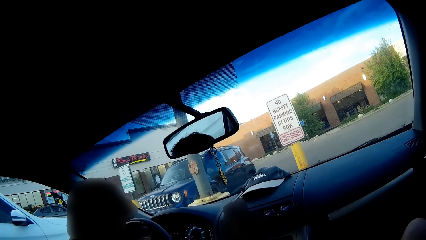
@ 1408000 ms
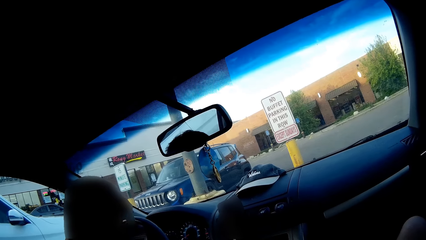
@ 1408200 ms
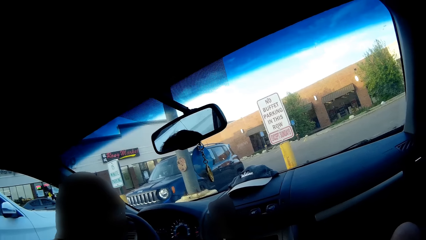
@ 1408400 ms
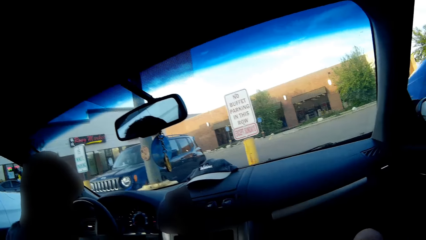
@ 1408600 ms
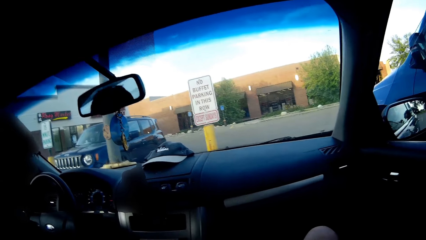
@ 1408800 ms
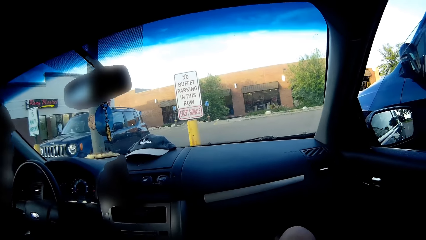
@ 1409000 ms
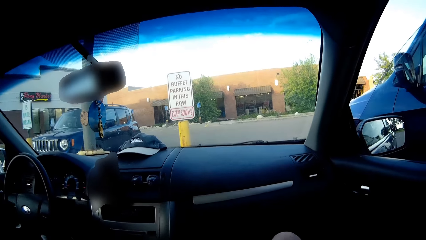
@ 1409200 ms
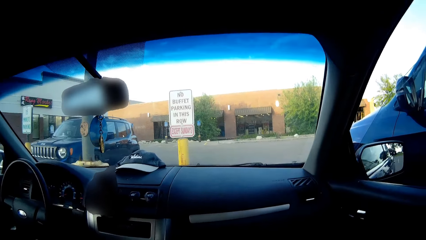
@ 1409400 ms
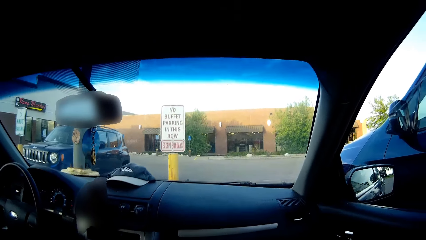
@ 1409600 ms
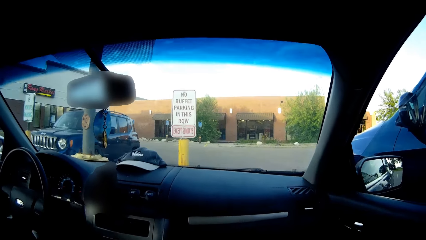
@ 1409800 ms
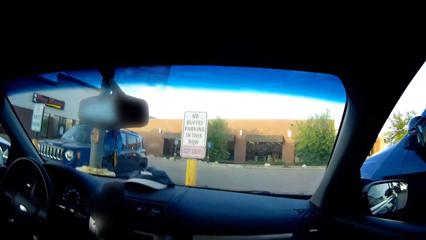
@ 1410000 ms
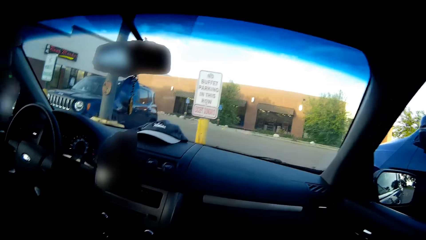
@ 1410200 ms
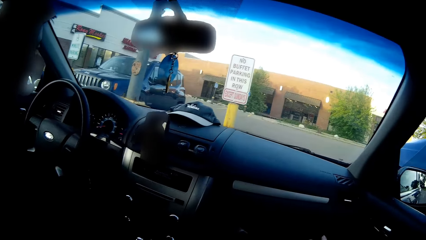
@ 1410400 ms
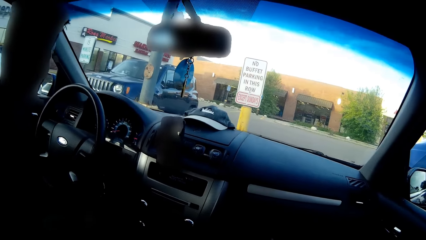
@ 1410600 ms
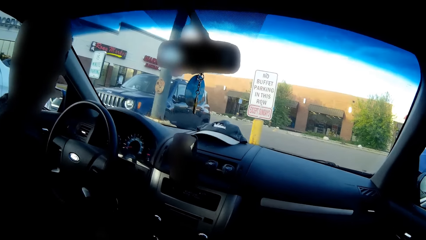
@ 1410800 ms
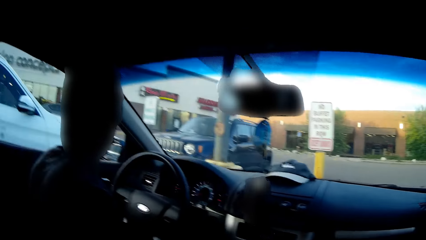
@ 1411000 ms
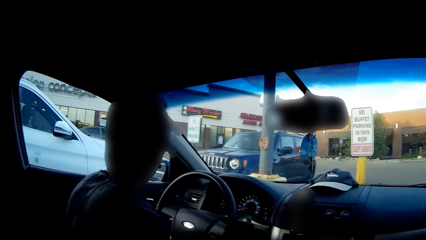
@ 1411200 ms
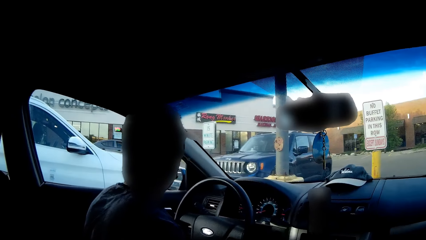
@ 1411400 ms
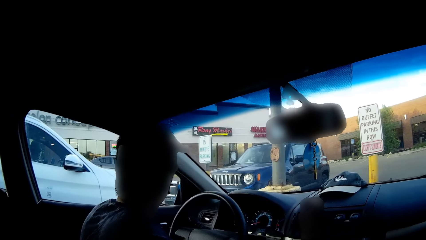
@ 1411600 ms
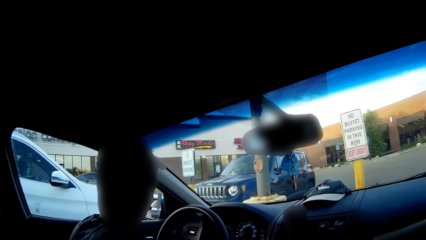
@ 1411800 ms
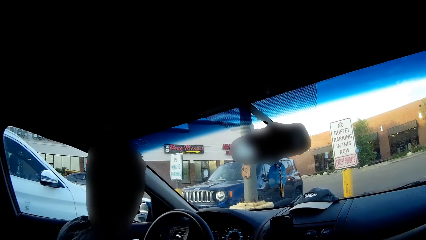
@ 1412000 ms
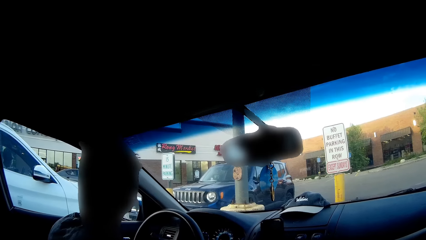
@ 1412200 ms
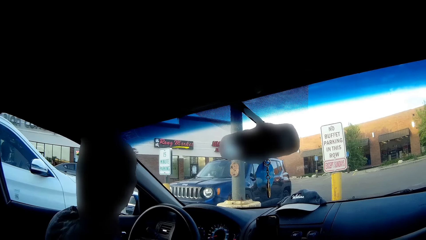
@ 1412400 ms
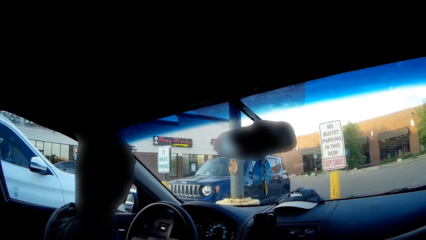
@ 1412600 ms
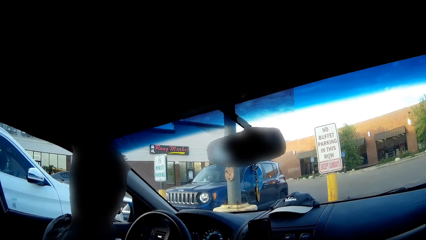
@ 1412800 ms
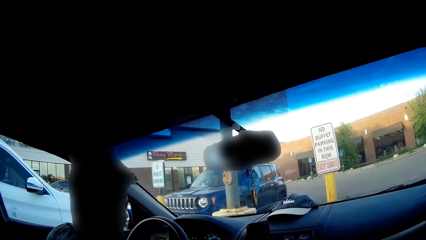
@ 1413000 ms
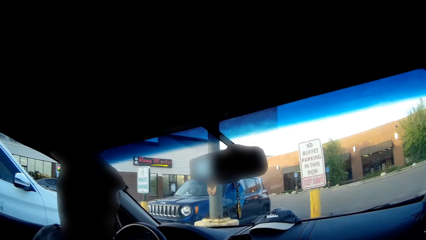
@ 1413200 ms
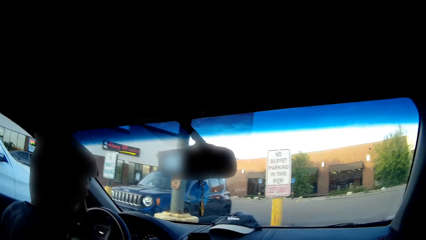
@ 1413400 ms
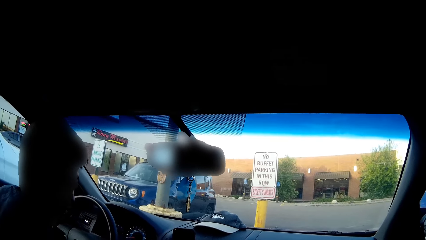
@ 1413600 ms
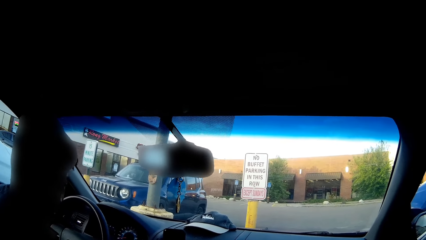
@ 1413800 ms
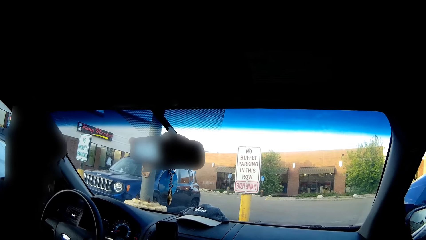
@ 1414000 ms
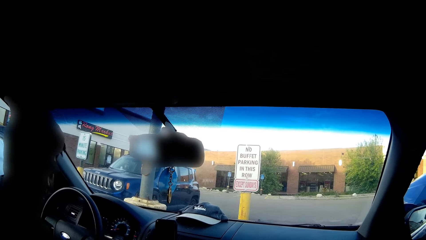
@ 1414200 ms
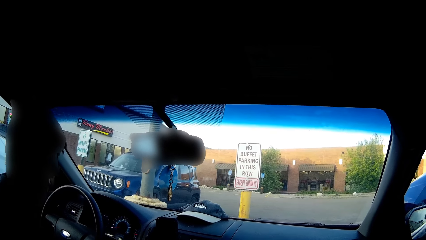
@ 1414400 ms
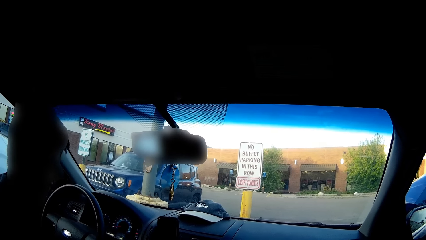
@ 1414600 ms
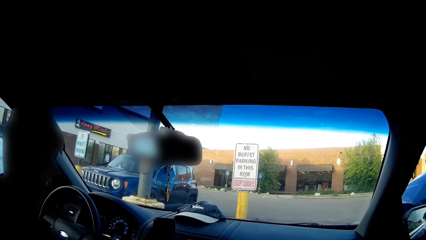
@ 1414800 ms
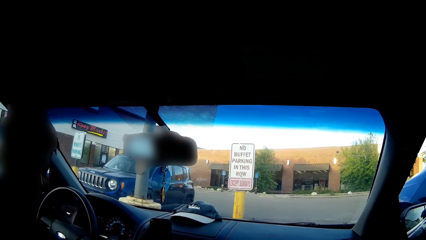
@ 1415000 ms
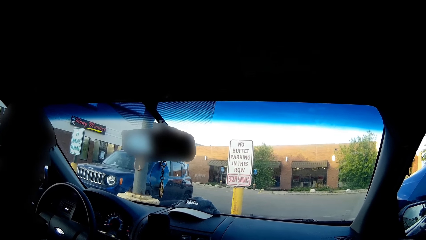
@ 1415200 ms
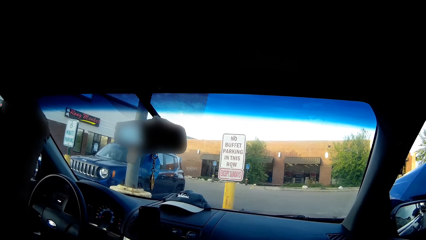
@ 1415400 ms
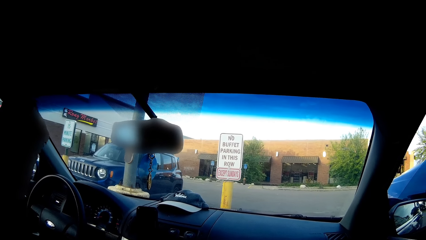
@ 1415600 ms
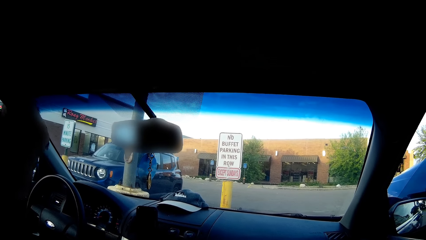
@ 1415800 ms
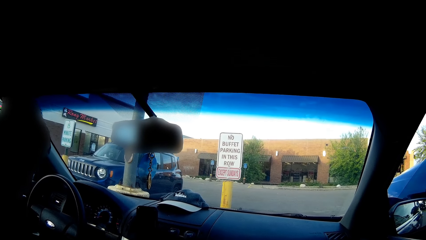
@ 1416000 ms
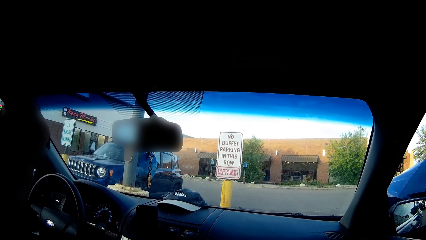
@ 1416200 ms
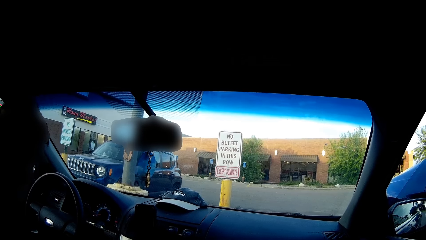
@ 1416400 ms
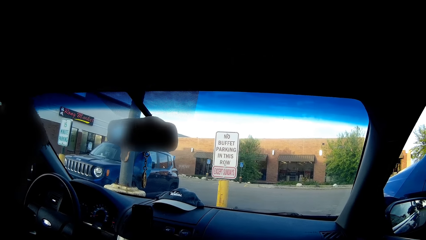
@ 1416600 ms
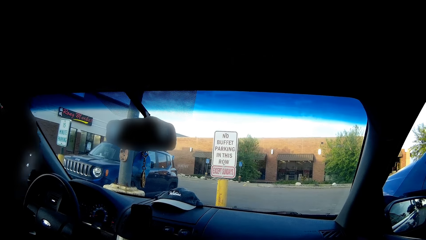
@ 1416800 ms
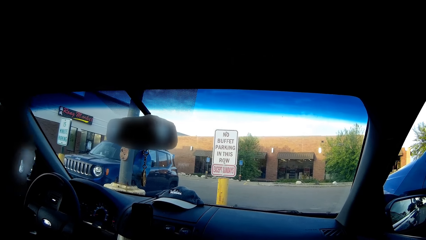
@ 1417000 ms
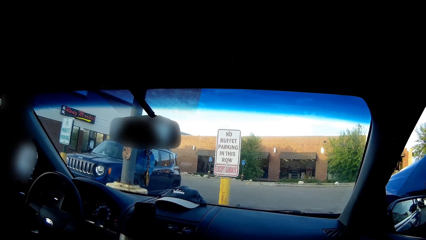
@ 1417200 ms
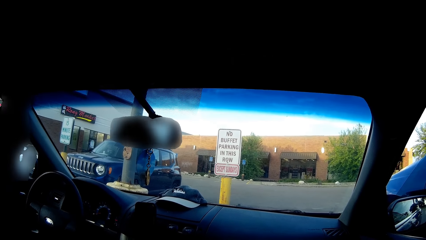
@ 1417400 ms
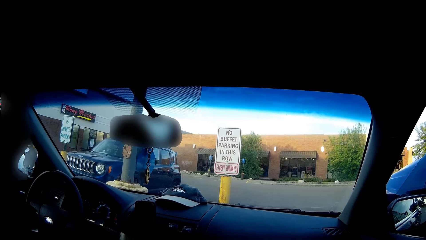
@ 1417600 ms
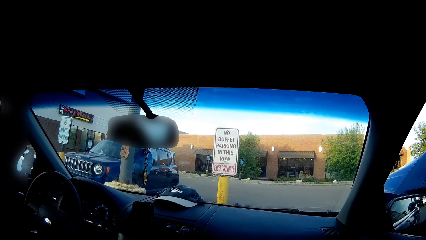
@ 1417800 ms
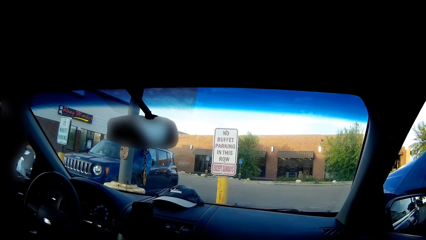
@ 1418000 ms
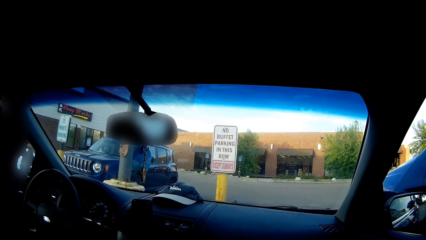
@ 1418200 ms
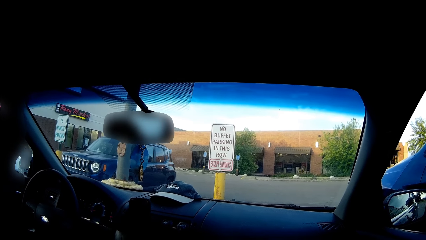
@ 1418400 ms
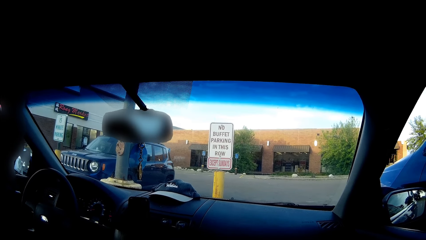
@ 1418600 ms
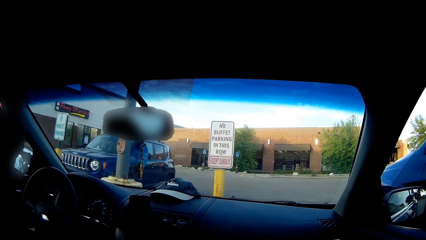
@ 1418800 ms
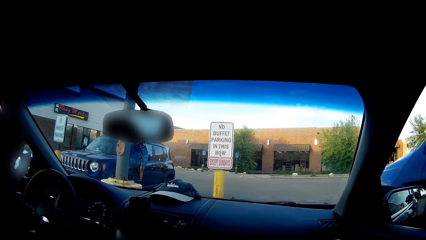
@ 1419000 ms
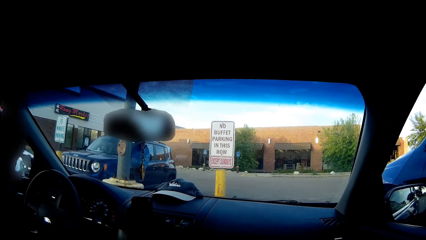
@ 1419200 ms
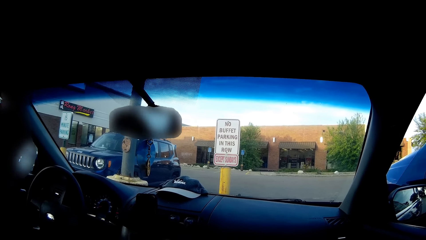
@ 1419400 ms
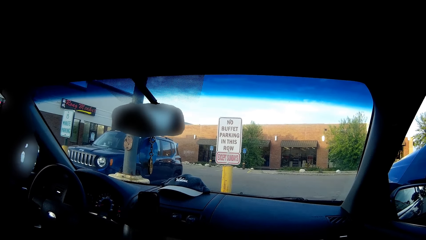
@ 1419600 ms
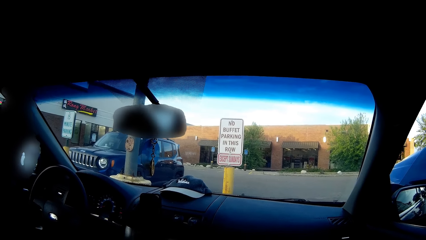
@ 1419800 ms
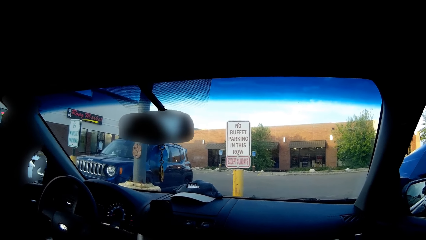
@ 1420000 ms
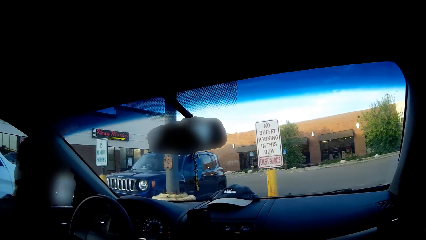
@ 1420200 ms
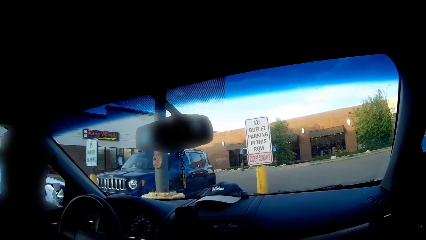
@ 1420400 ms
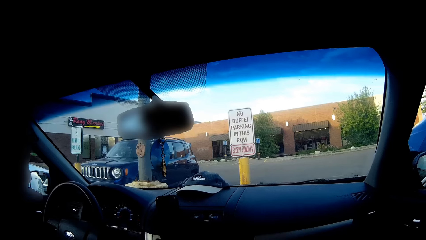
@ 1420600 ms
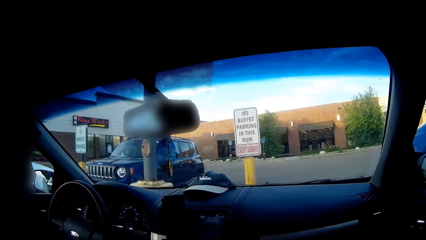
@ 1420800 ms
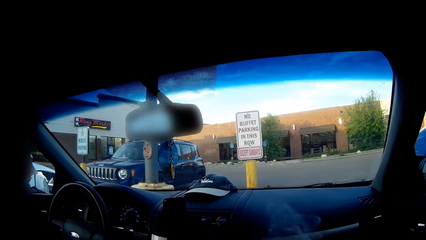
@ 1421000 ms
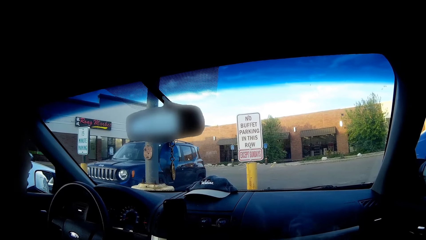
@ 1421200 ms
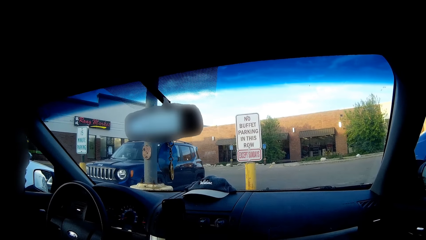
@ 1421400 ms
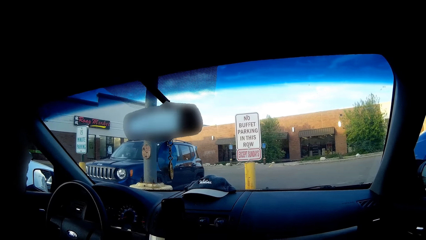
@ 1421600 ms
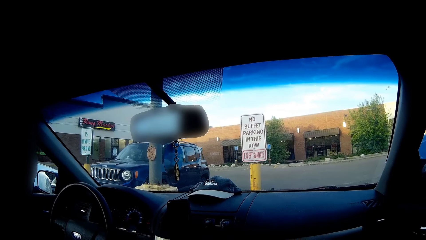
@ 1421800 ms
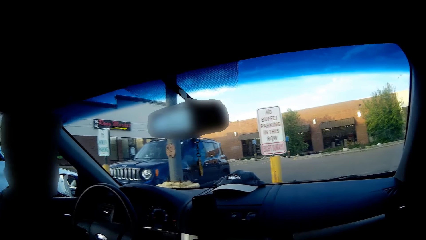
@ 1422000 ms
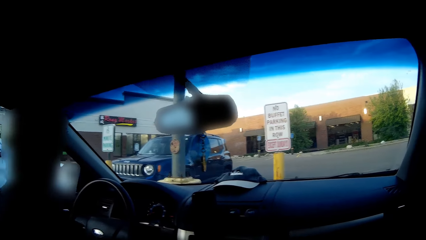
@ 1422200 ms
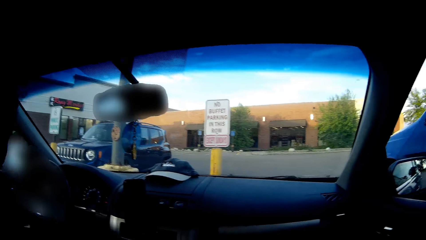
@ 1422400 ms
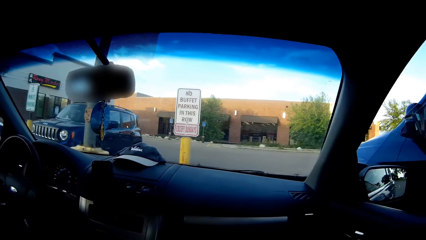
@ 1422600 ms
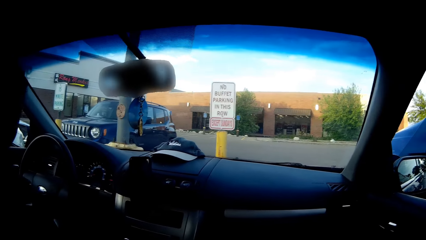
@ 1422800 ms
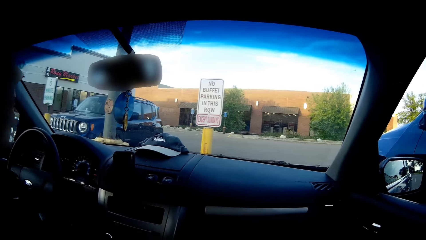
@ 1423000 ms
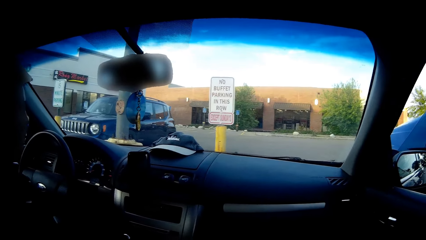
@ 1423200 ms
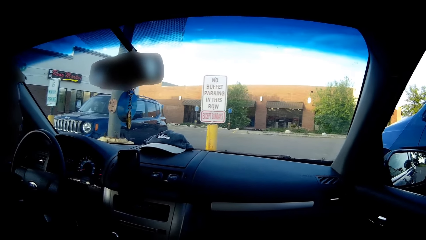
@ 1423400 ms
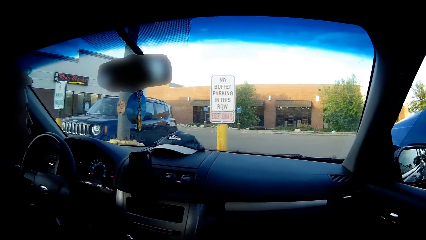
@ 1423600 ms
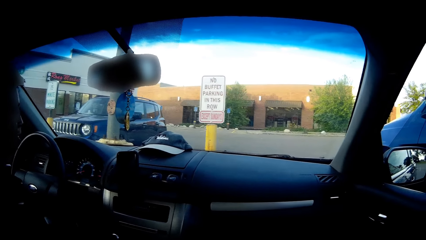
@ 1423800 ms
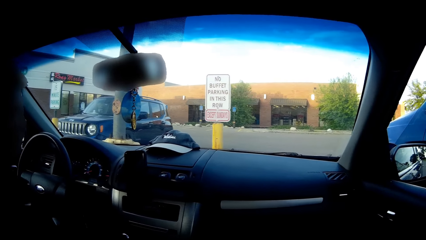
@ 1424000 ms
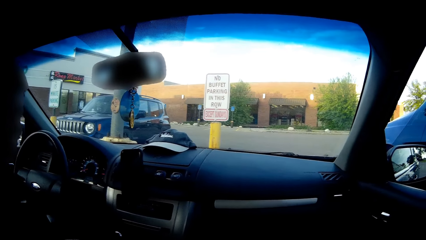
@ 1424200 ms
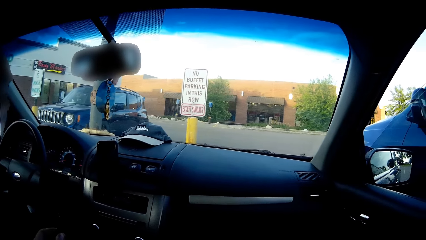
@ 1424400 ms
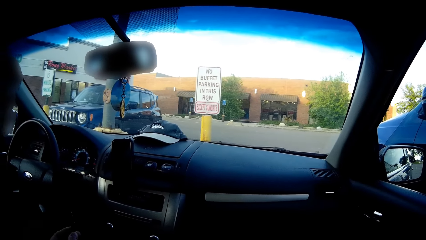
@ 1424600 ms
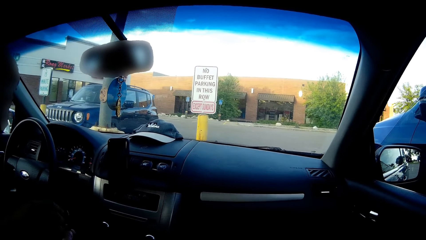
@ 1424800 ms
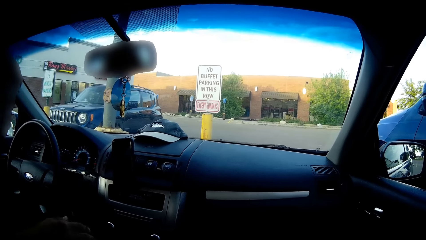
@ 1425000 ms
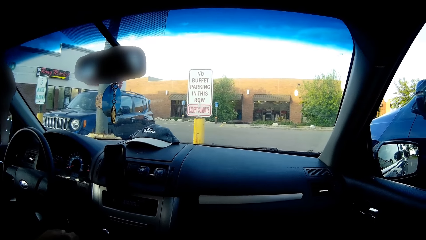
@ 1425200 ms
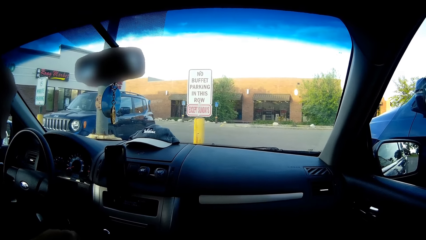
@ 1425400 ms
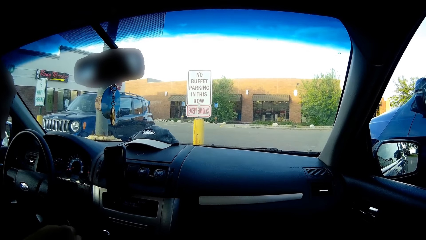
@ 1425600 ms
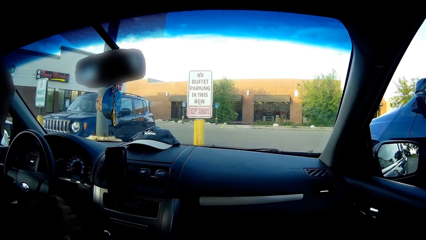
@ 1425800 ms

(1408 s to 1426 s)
The camera wearer nods their head.
